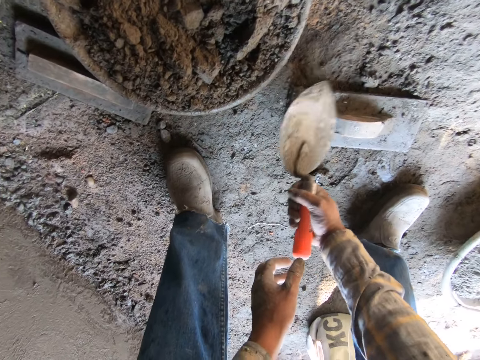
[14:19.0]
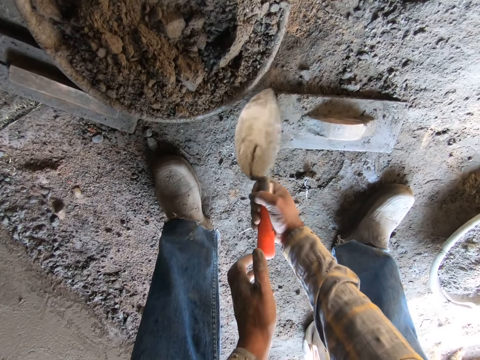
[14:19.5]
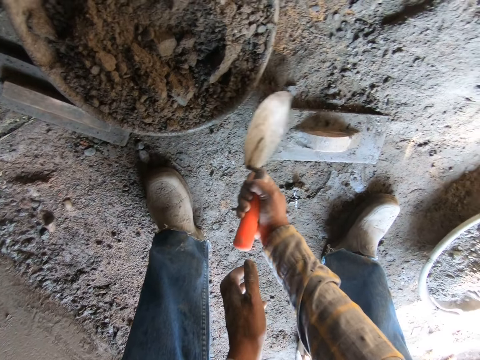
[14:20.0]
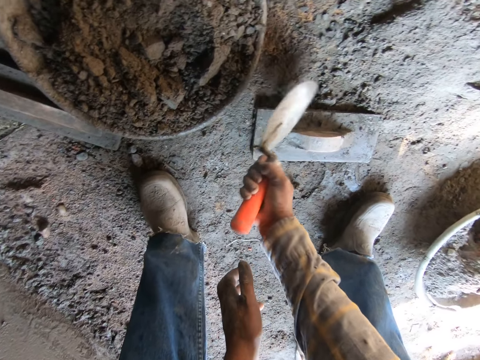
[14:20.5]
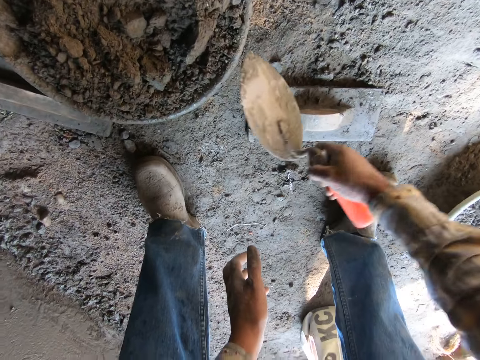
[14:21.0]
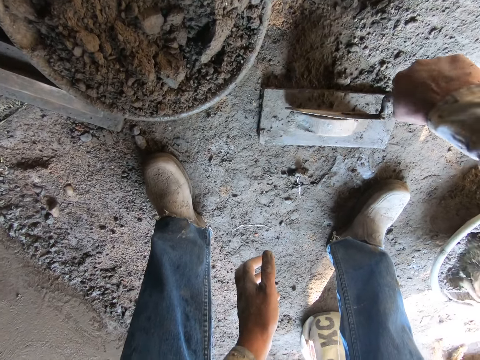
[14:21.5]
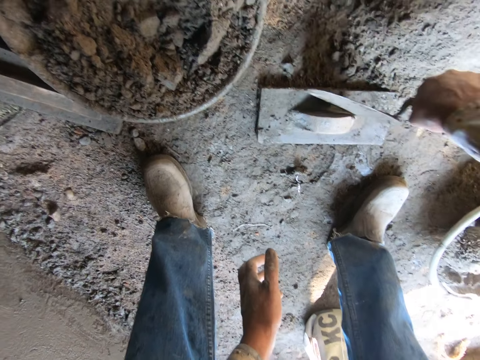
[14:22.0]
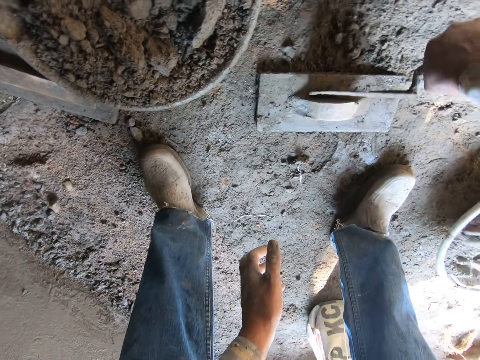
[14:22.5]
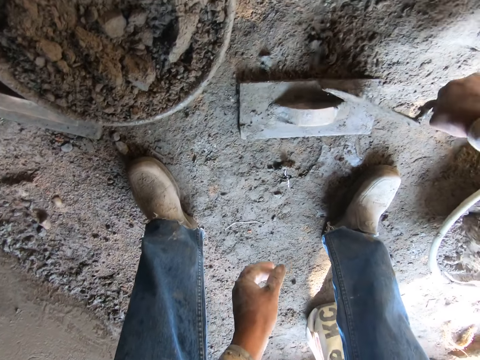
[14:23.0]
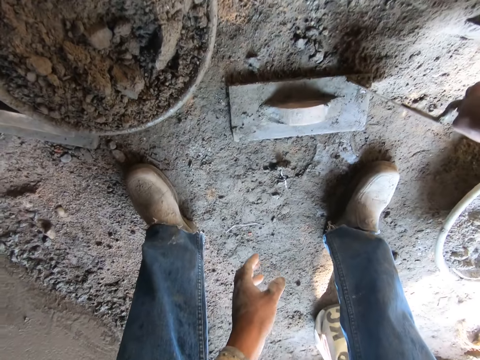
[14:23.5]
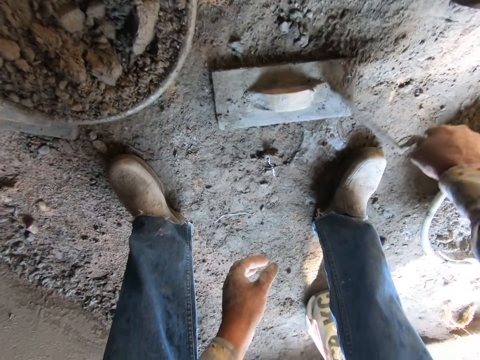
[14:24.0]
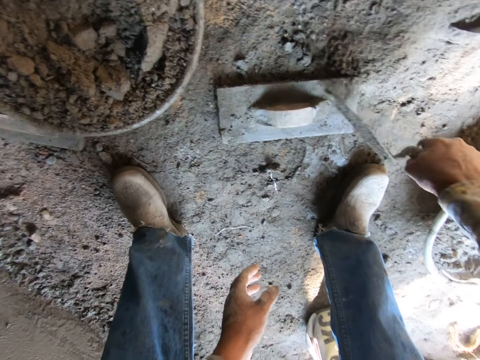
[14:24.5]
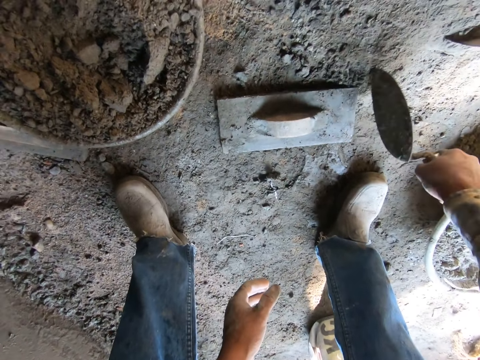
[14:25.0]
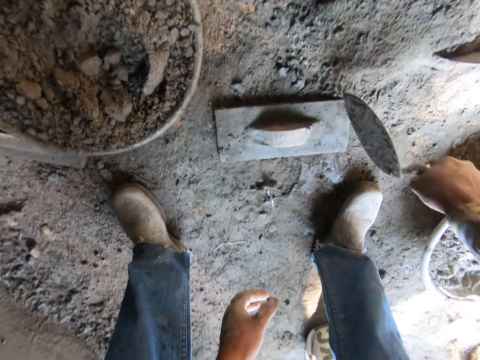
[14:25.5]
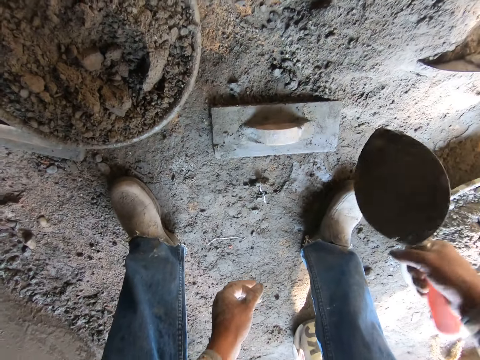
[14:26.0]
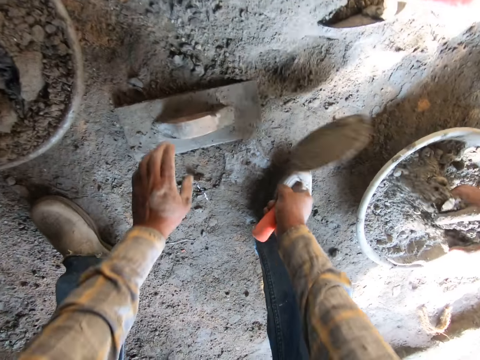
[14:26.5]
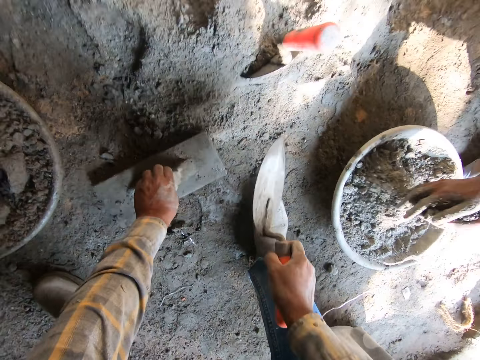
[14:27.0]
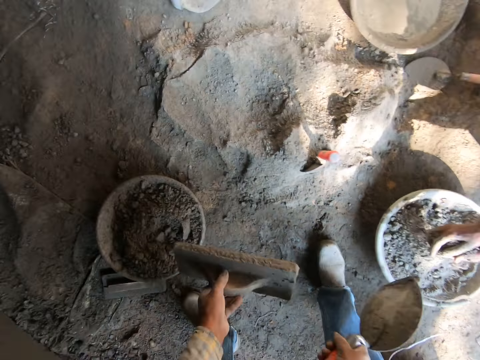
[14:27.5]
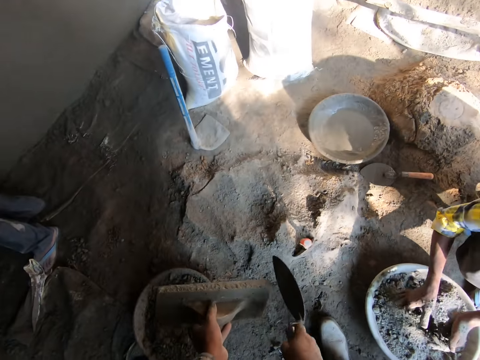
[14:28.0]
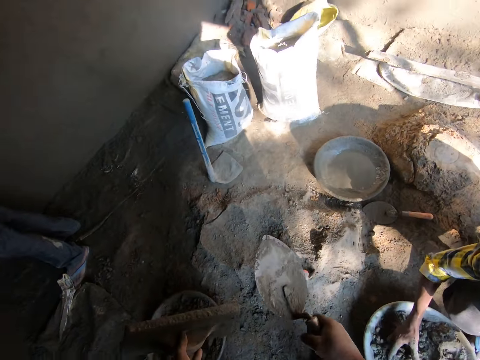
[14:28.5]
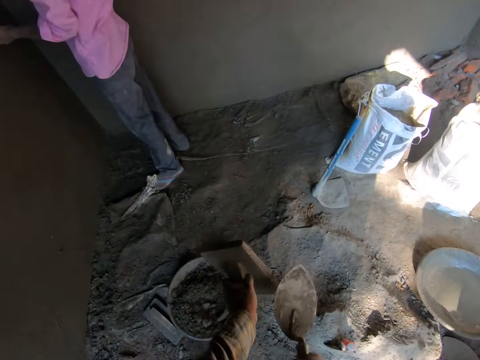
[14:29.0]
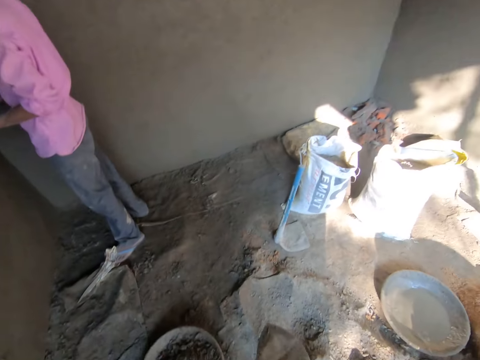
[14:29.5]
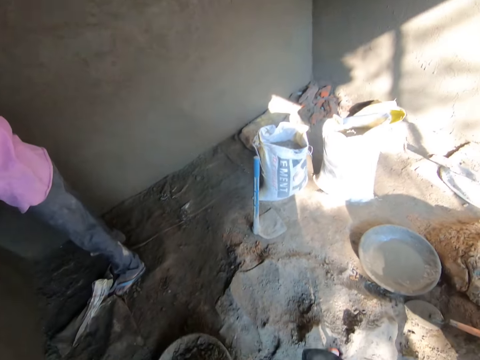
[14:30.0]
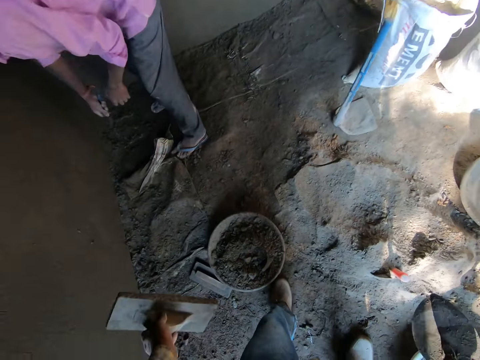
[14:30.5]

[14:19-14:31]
The camera wearer hits the bricklaying trowel on the ground. They pick up the plastering trowel from the ground. They hit the bricklaying trowel on the plastering trowel. The man packs cement from the ground.

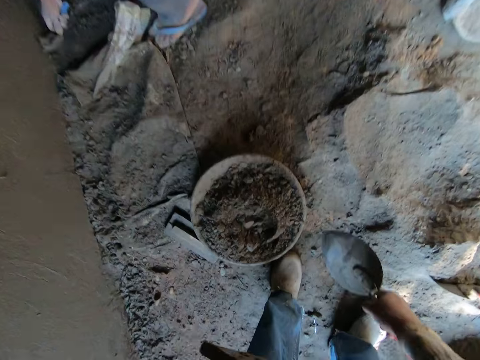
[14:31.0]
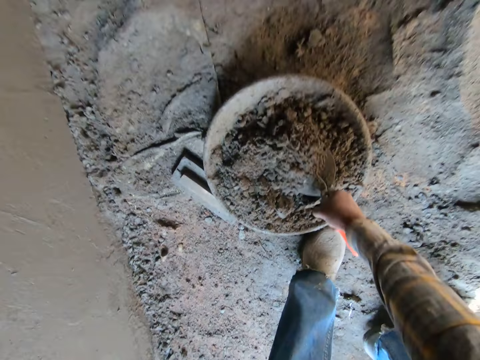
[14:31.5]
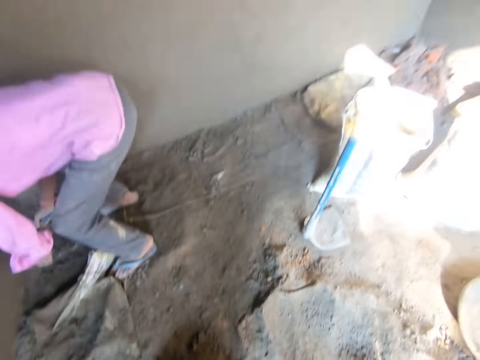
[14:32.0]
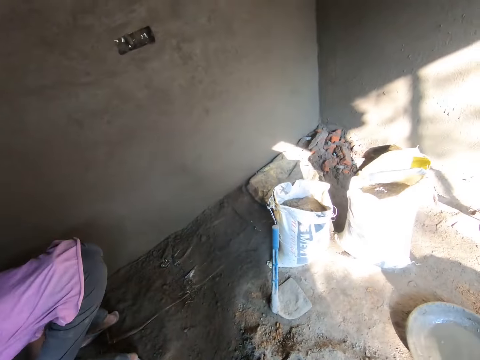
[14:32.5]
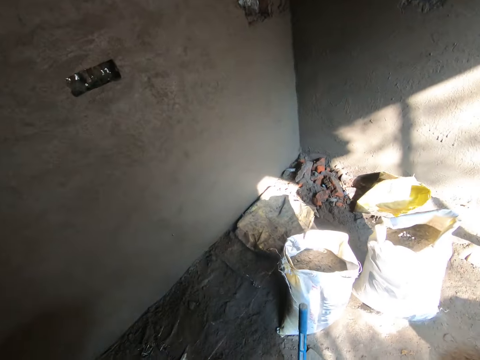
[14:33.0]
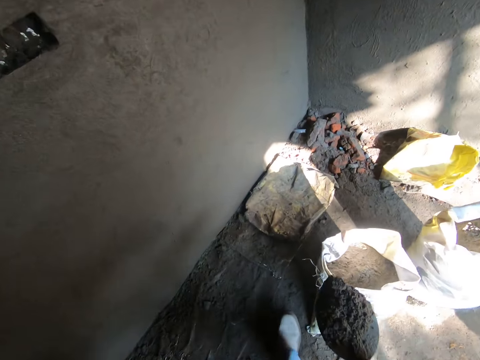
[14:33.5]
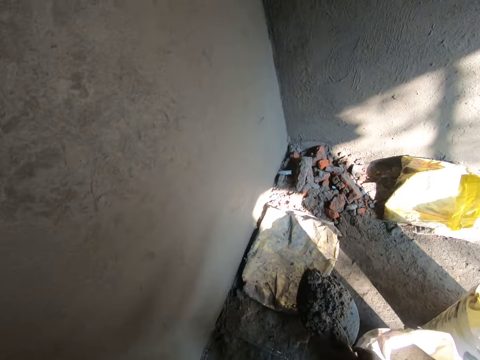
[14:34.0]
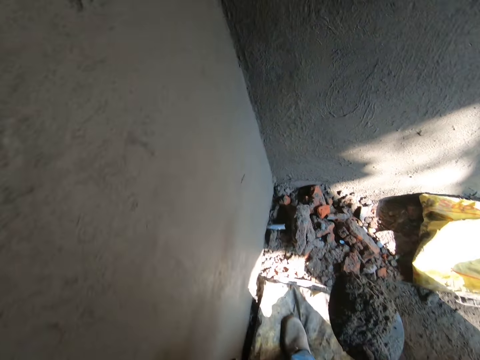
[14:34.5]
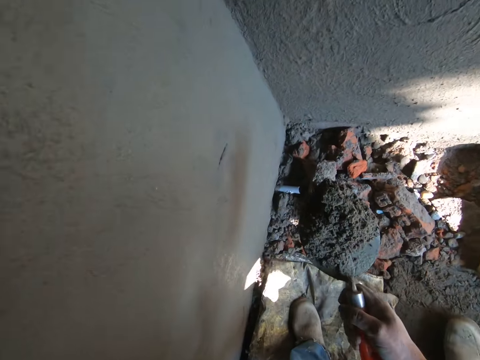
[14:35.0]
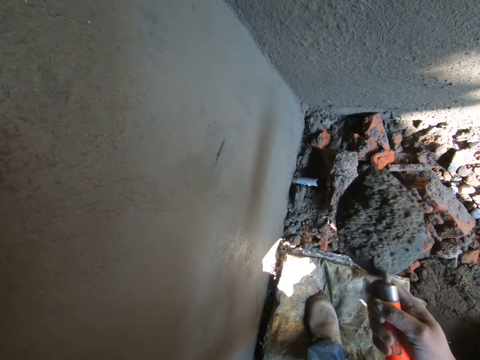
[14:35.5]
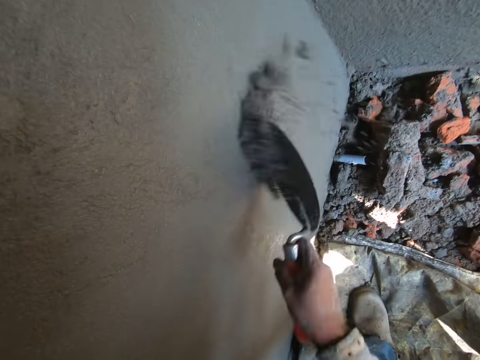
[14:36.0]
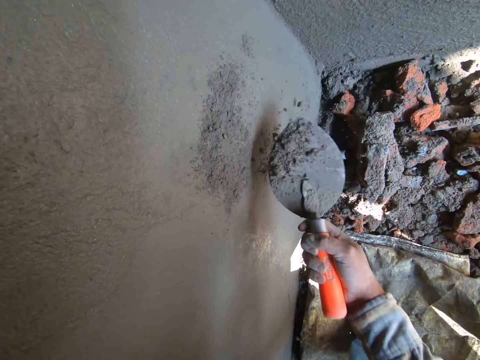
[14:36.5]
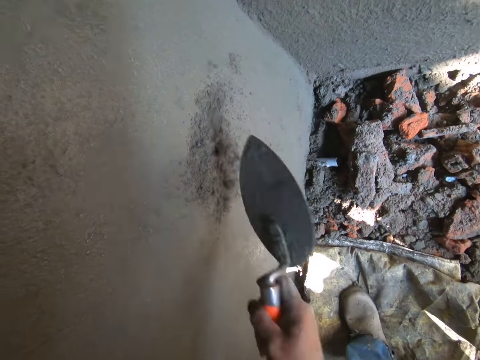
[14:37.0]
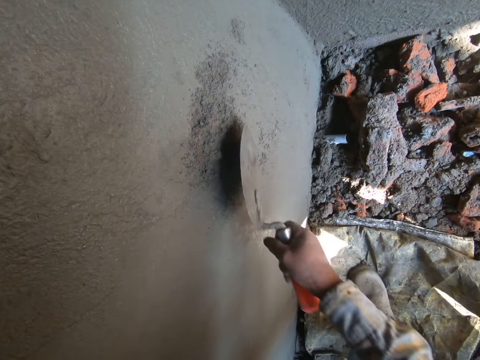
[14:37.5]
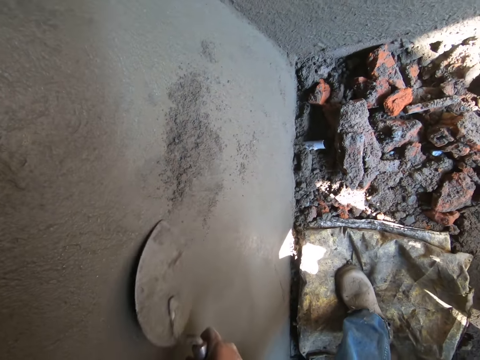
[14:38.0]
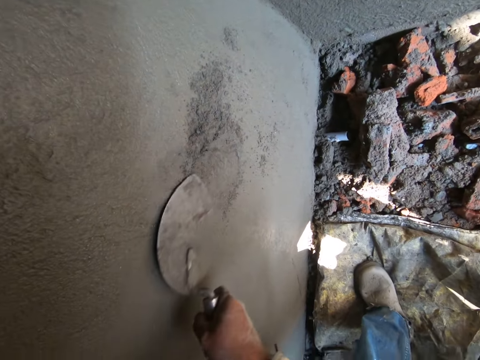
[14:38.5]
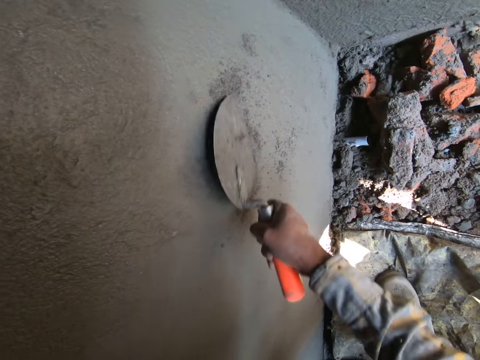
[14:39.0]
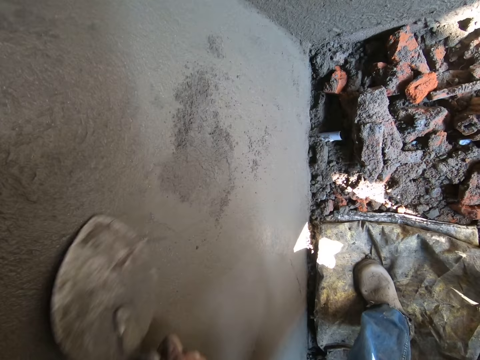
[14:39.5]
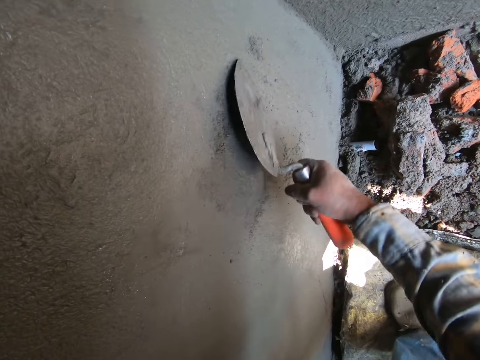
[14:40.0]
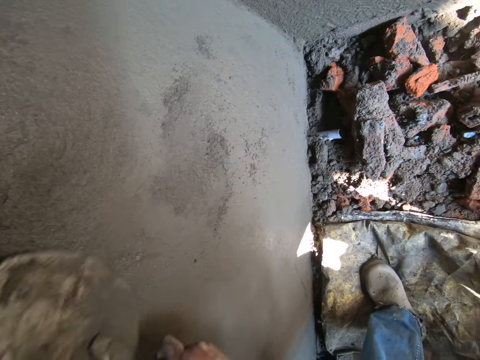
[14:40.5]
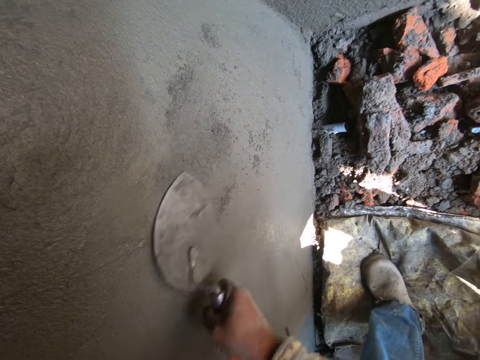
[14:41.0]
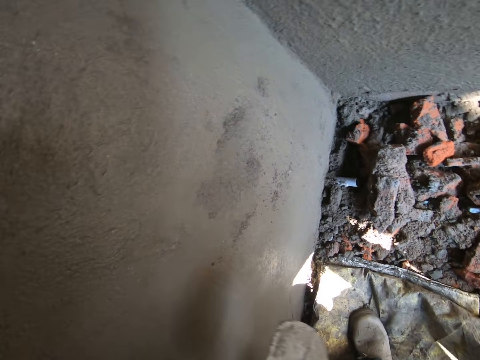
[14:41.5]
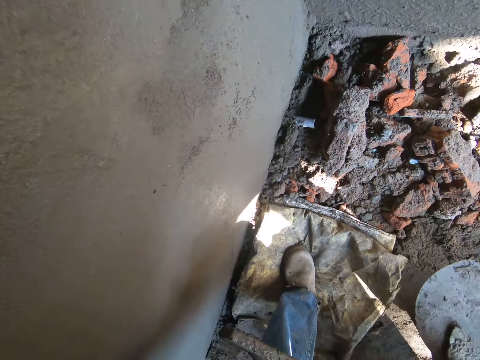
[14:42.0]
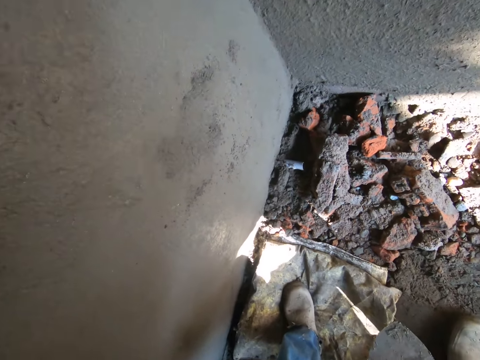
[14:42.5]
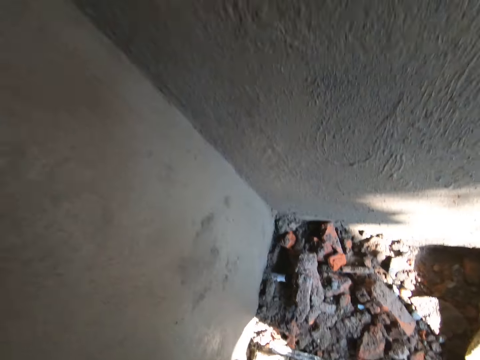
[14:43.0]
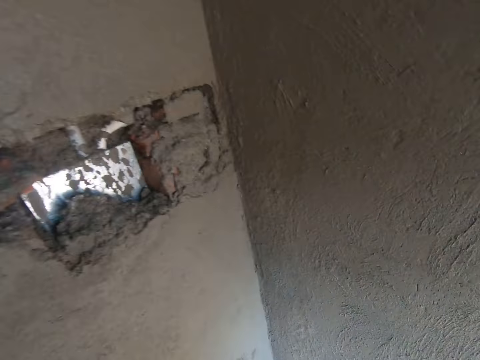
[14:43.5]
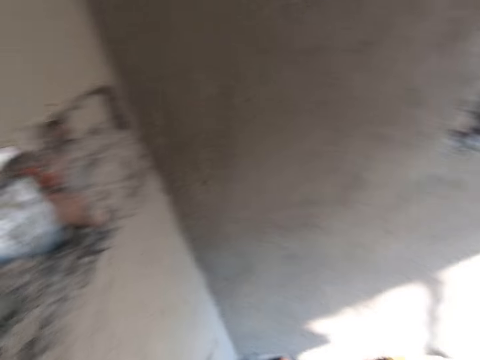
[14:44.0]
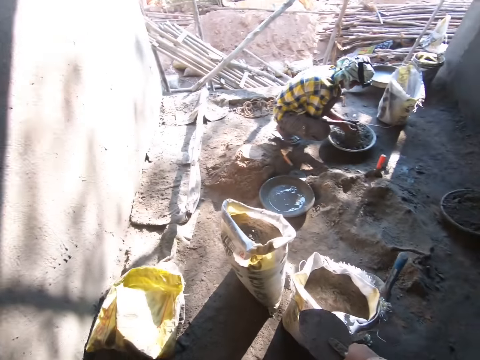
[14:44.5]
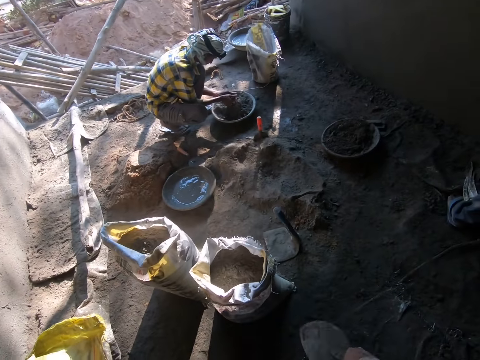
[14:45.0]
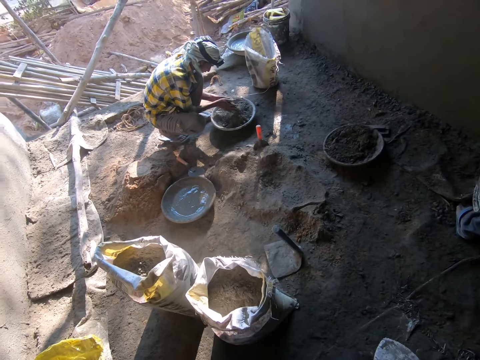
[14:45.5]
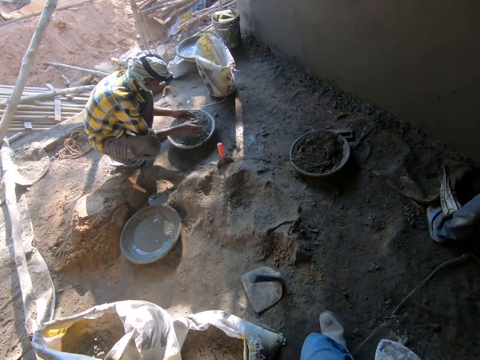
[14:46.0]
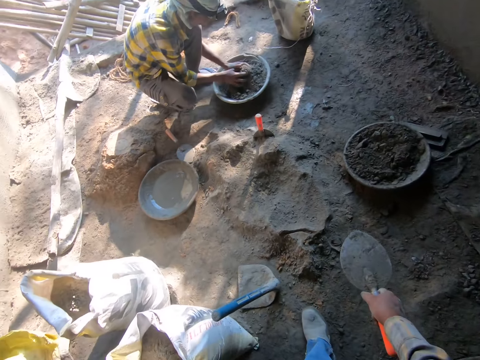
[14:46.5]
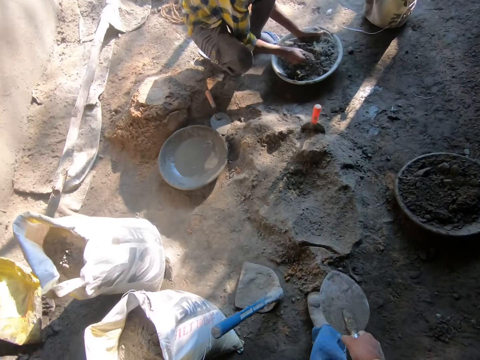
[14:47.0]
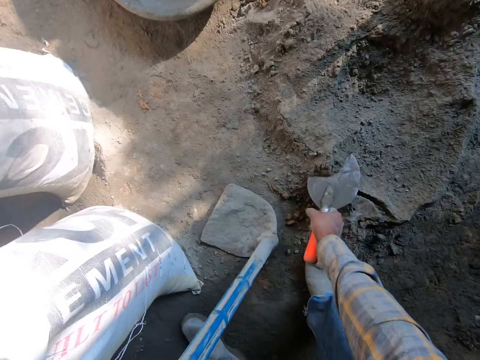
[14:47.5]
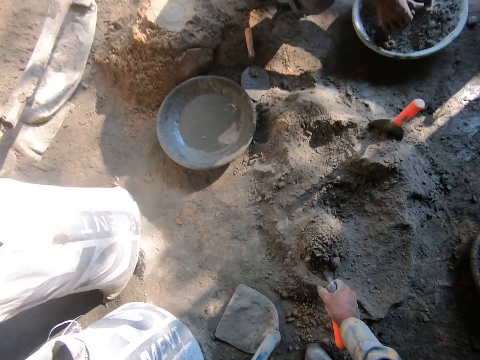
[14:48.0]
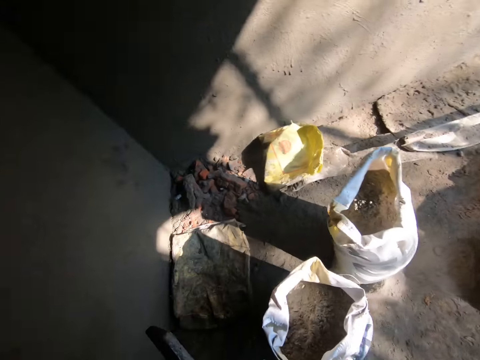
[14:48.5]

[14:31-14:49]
The camera wearer packs sand from a pan on the ground with the bricklaying trowel. They walk to the wall. They throw the sand on the wall. They plaster the cement on the wall. They pause. They stand up. Another man breaks molded sand particles in a pan on the ground. The camera wearer walks to the heap of sand. The other man mixes the cement. The camera wearer packs sand from the heap of sand with the bricklaying trowel.
